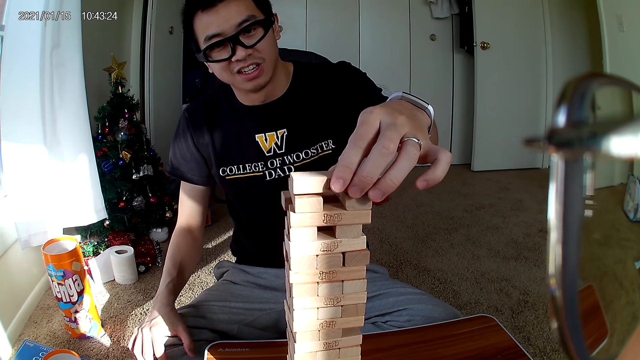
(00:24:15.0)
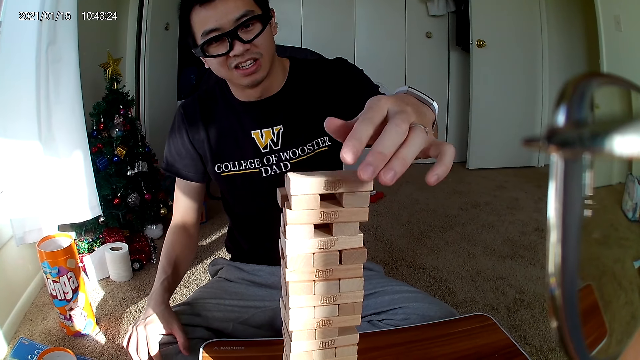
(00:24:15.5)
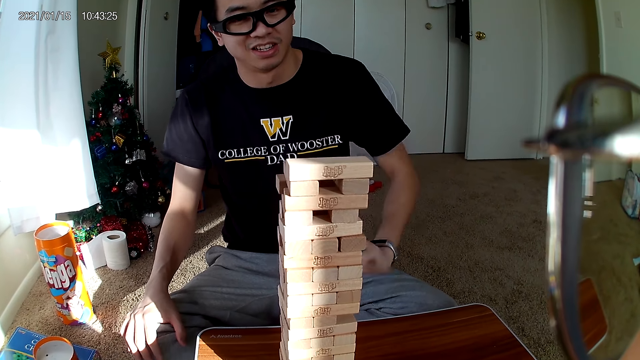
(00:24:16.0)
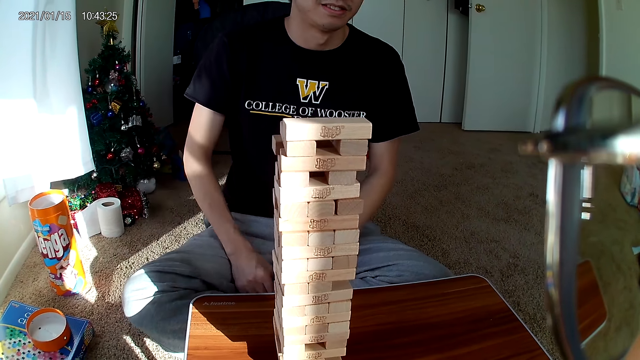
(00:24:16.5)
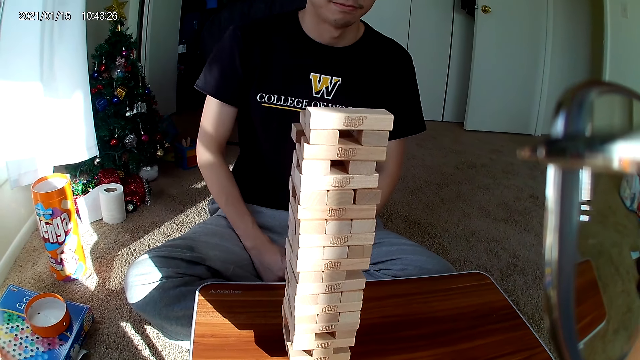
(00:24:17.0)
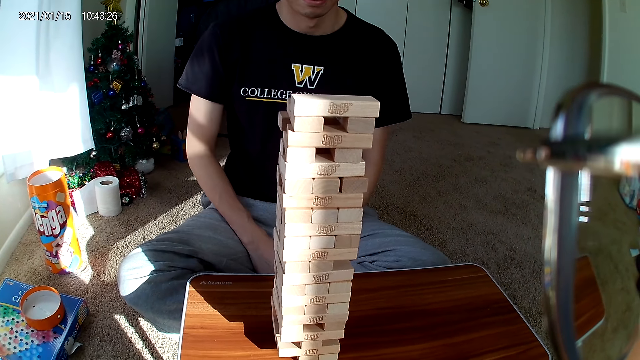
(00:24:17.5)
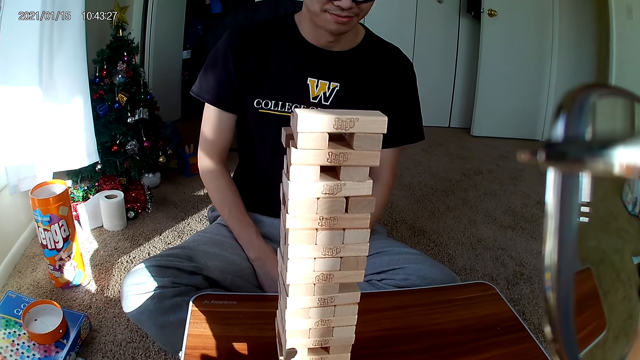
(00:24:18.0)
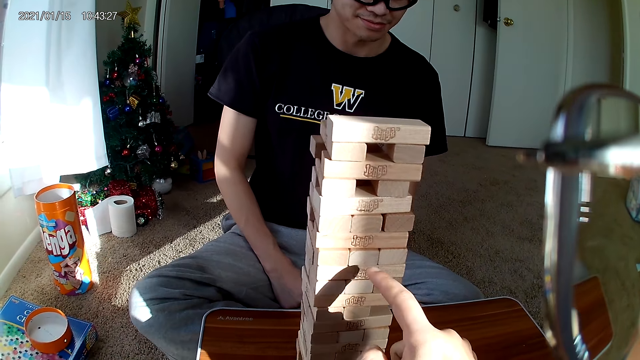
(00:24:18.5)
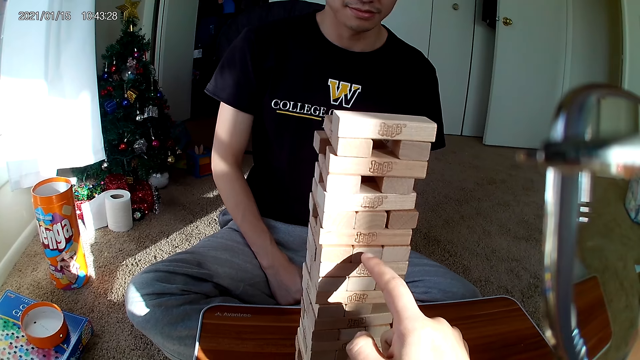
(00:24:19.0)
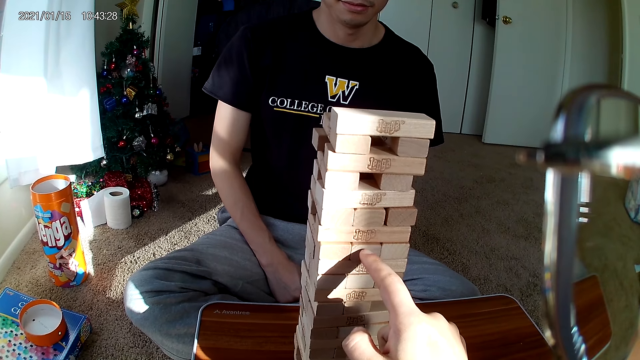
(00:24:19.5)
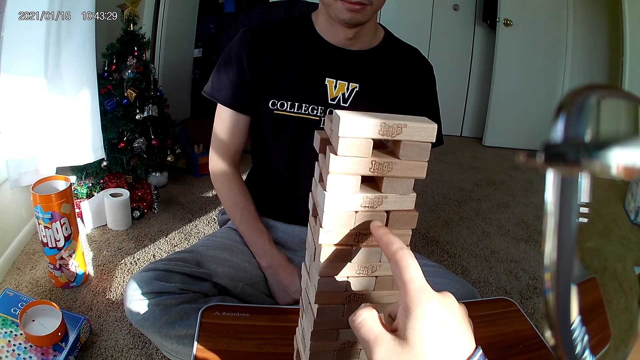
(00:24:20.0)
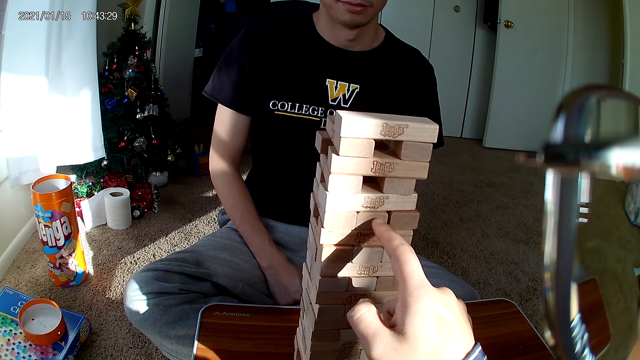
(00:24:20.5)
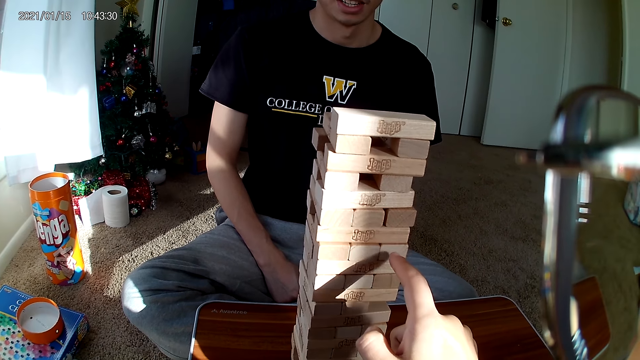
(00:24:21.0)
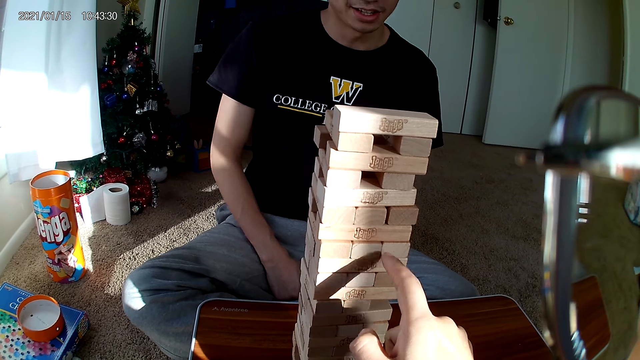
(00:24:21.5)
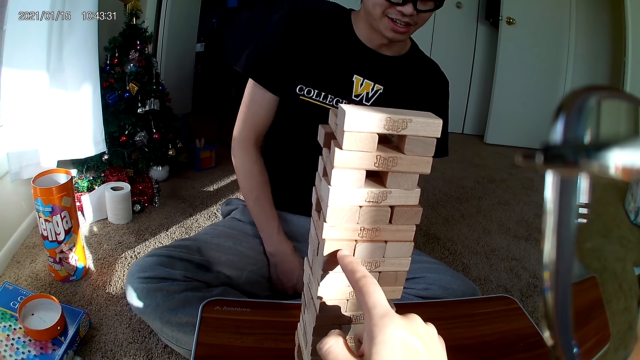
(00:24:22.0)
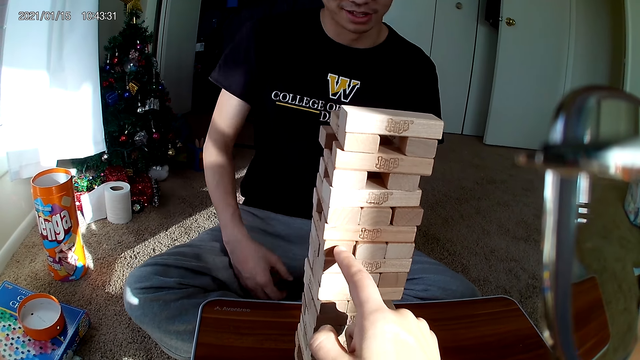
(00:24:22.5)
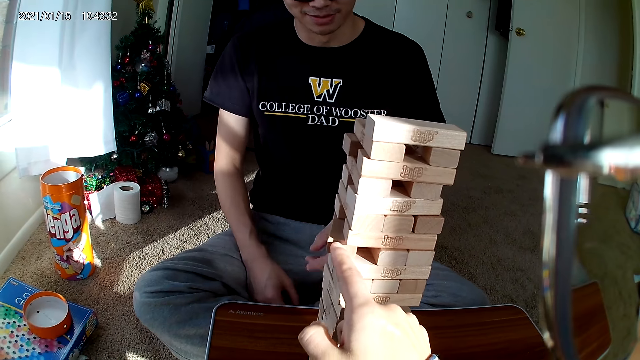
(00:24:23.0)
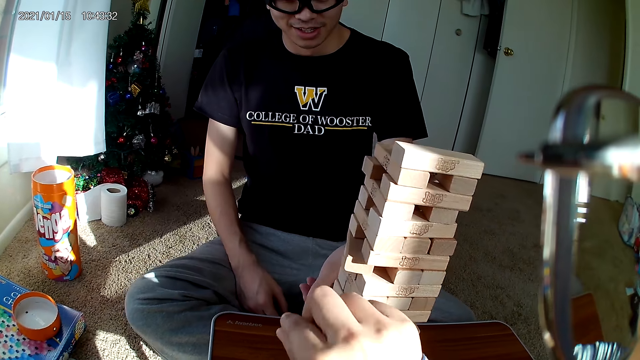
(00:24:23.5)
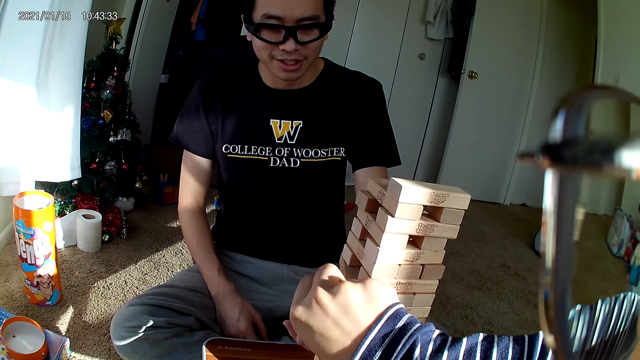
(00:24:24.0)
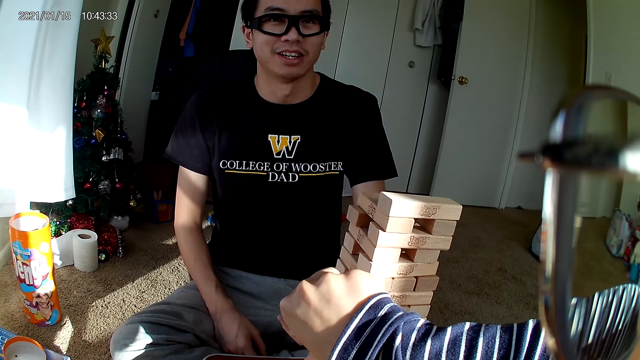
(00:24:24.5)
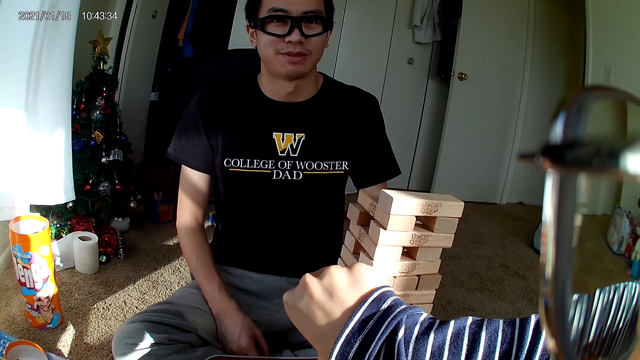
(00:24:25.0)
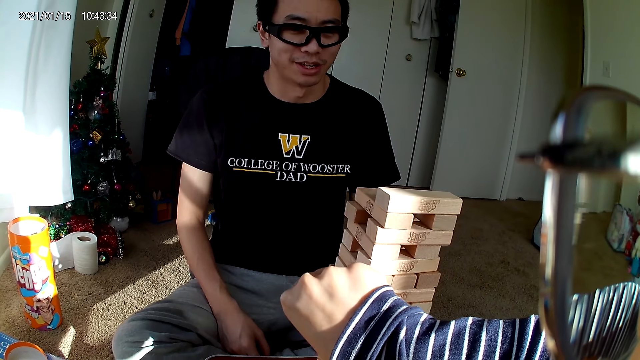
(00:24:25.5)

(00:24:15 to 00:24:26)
The camera wearer touches wooden pieces in the puzzle with her right hand. She removes a wooden piece from the puzzle with her right hand.

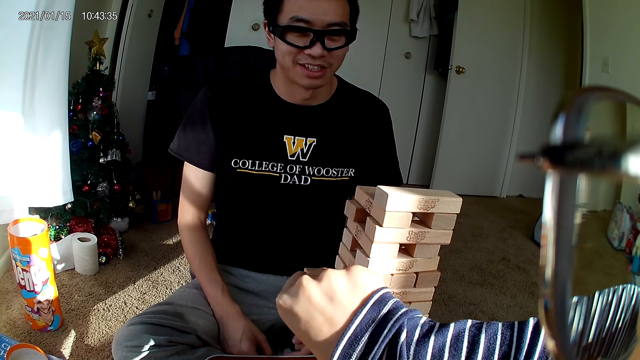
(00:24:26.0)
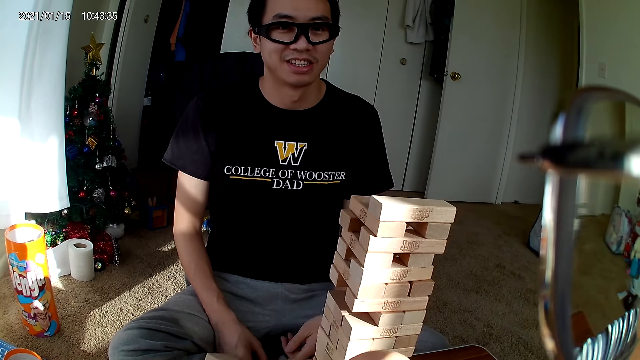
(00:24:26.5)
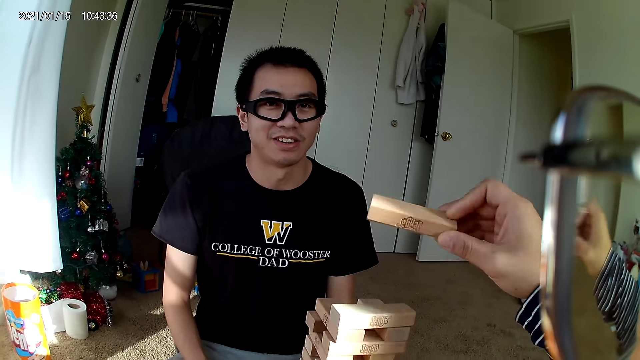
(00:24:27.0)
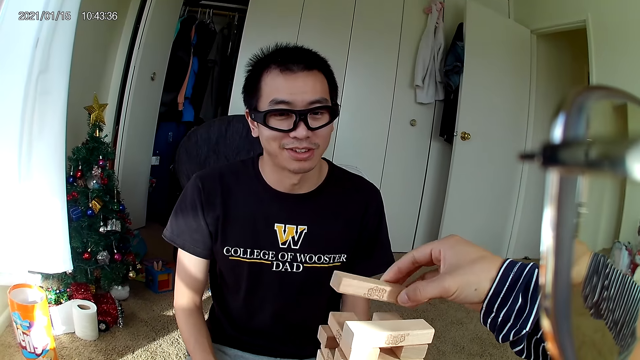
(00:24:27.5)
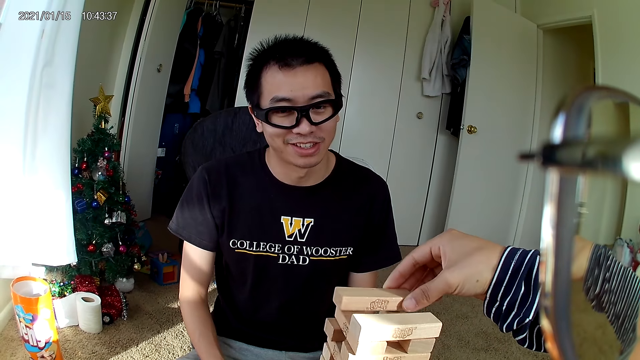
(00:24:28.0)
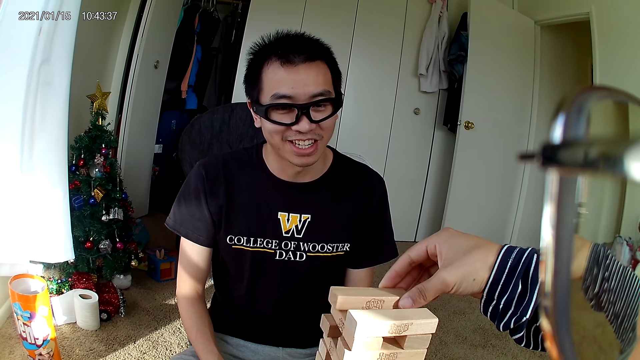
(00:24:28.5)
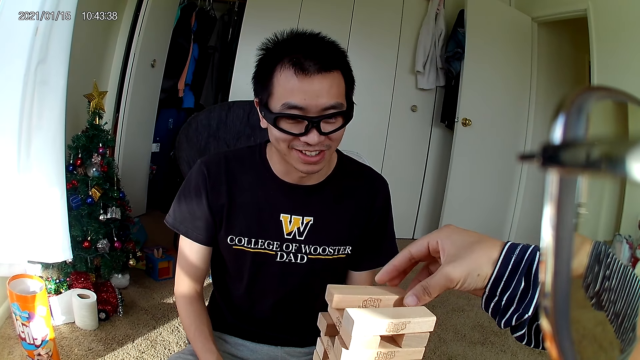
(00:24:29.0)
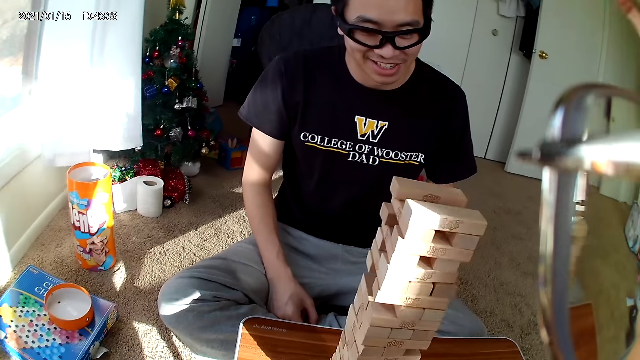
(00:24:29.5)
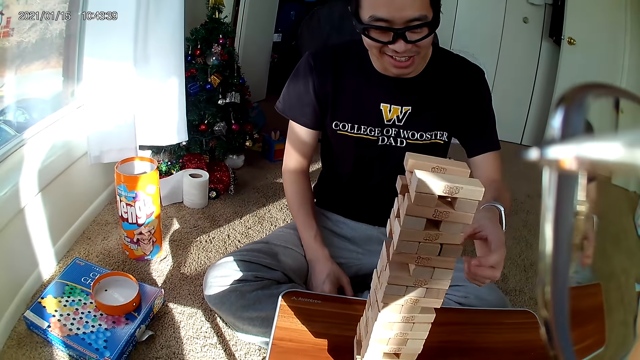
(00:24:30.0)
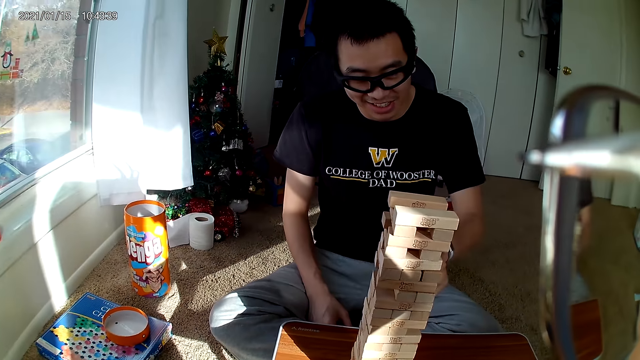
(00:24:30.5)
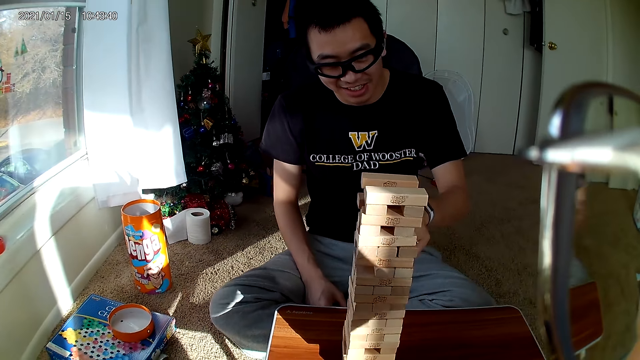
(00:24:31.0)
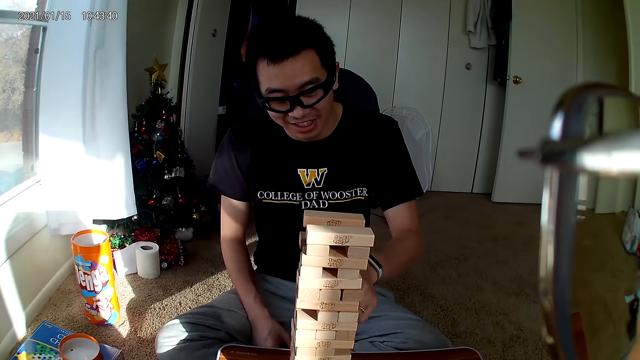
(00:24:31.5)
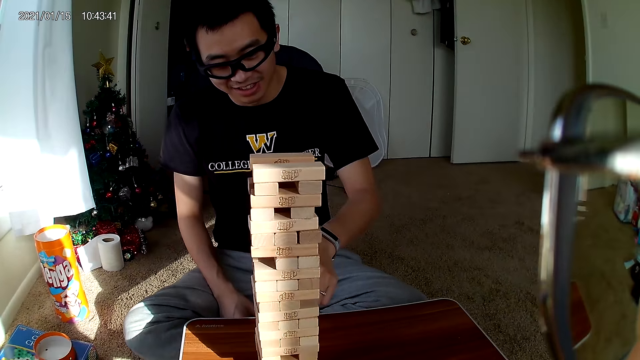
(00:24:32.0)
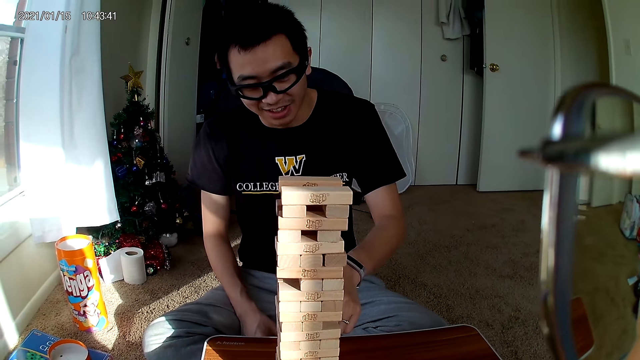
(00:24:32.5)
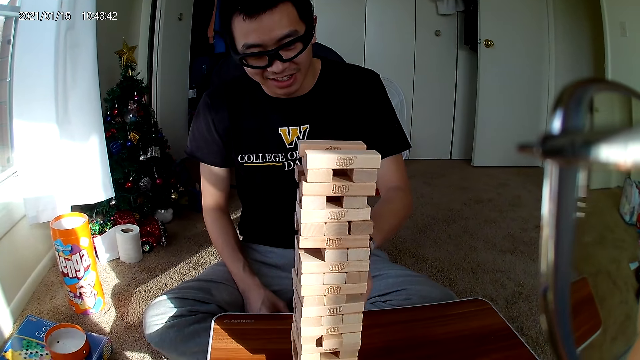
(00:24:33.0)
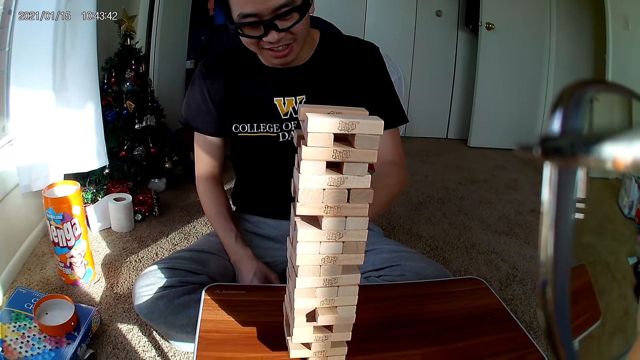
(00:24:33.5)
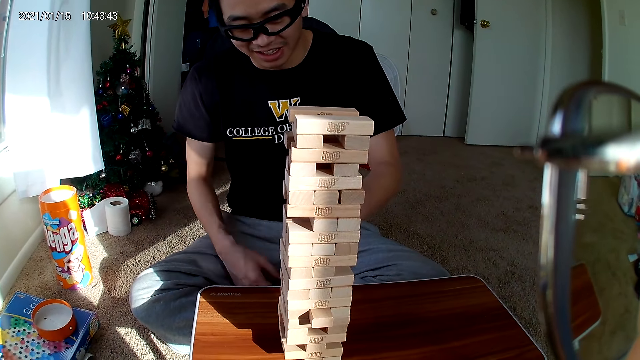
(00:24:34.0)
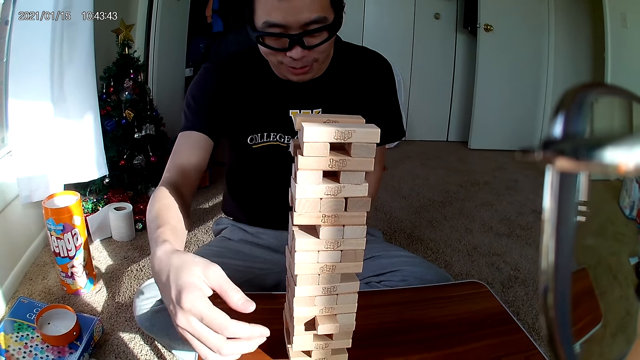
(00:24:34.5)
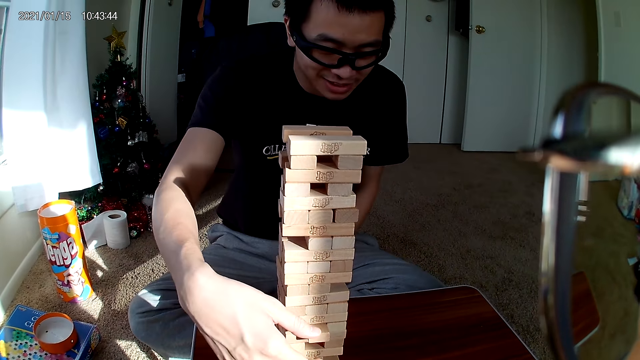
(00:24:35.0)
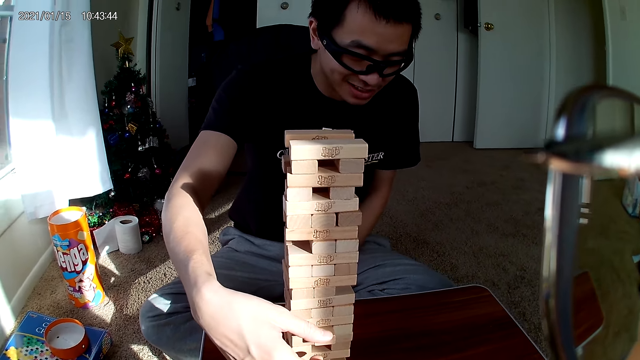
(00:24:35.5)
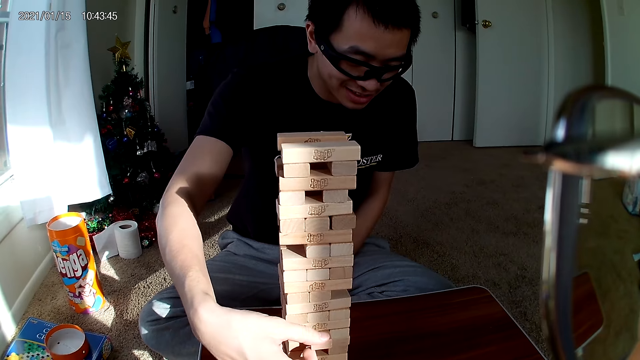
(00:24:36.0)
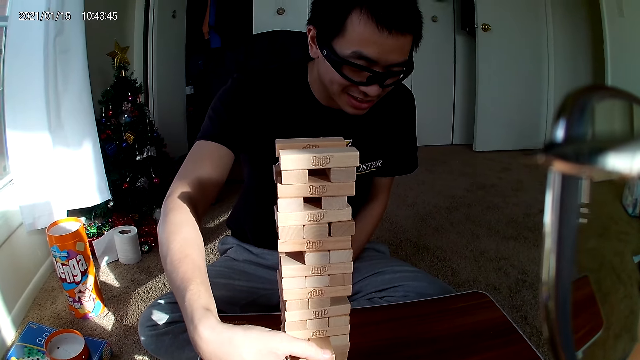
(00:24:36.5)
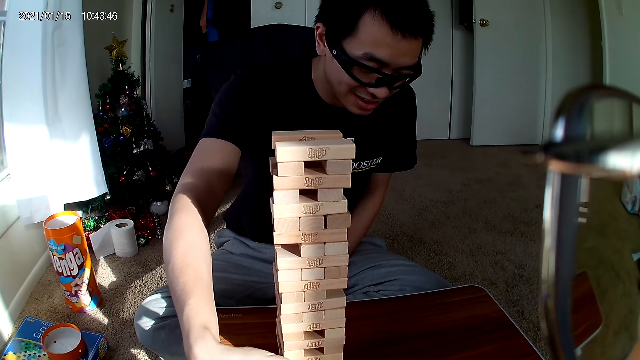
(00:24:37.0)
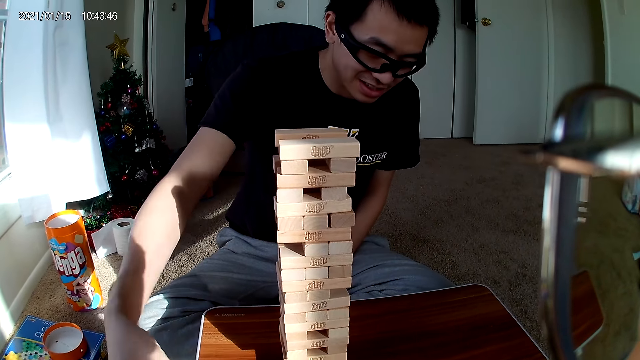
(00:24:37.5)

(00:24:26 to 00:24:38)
The camera wearer puts the wooden piece on the puzzle at the top with her right hand. A man pushes a piece of wood out of the puzzle with his left hand. The man removes a piece of wood from the puzzle with his right hand.
